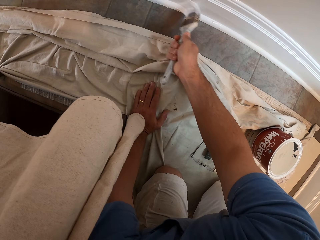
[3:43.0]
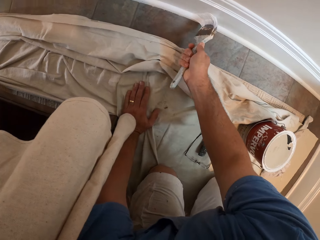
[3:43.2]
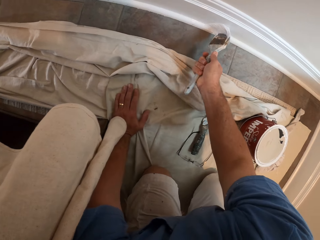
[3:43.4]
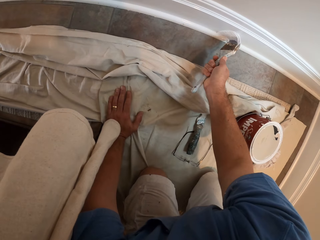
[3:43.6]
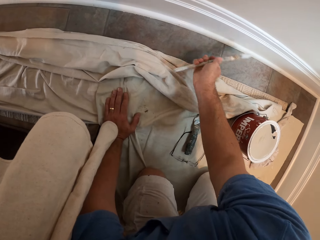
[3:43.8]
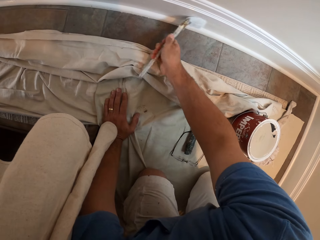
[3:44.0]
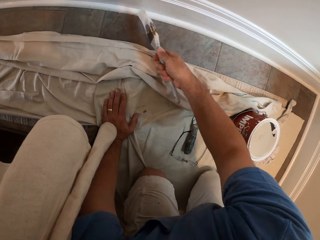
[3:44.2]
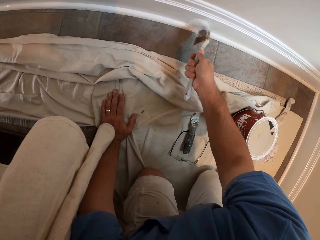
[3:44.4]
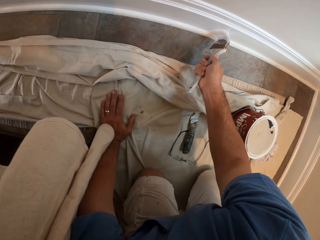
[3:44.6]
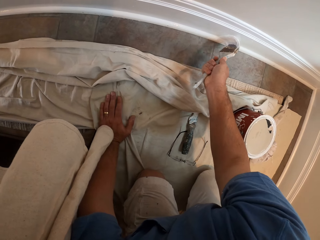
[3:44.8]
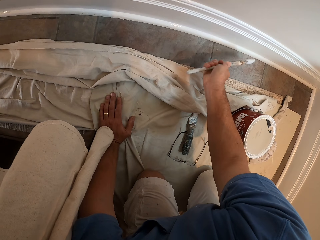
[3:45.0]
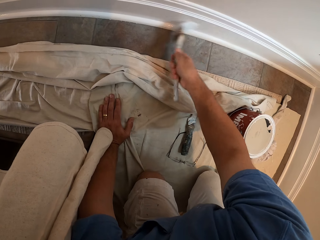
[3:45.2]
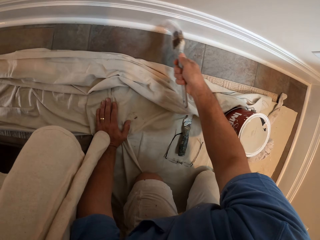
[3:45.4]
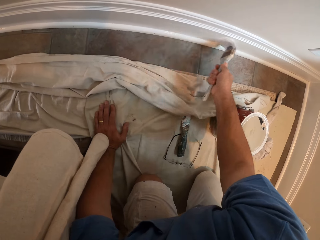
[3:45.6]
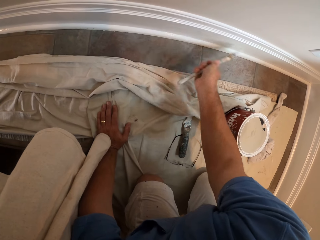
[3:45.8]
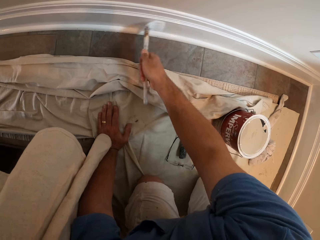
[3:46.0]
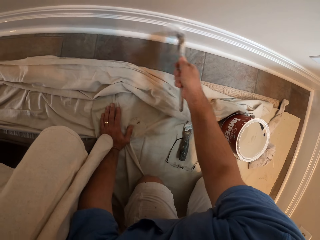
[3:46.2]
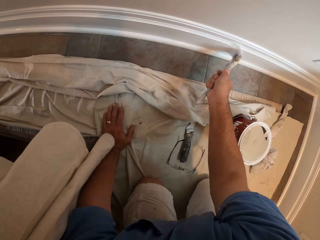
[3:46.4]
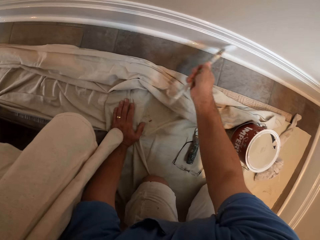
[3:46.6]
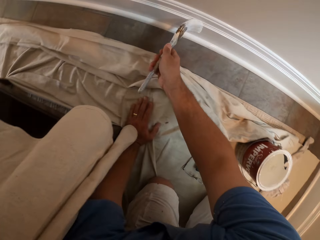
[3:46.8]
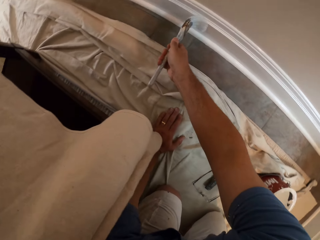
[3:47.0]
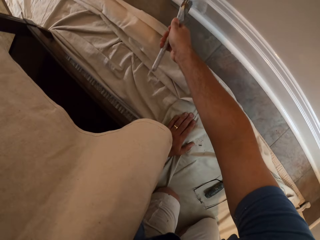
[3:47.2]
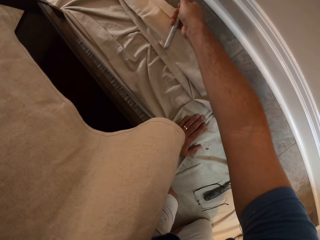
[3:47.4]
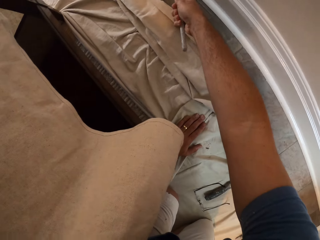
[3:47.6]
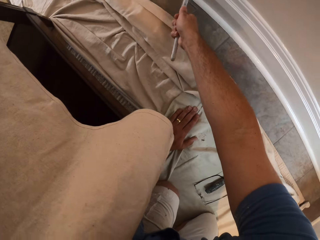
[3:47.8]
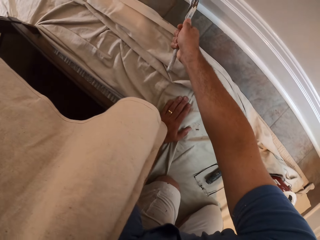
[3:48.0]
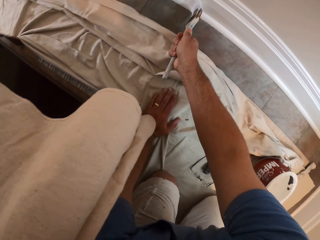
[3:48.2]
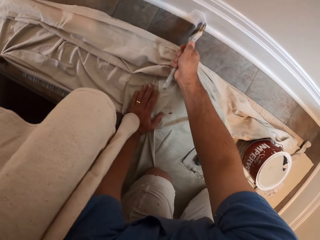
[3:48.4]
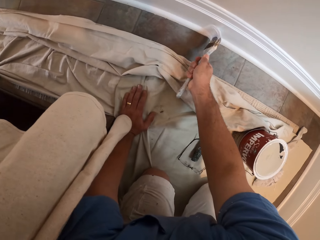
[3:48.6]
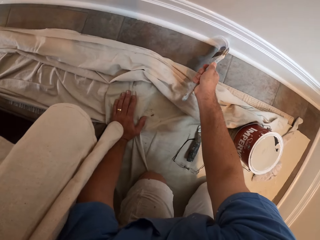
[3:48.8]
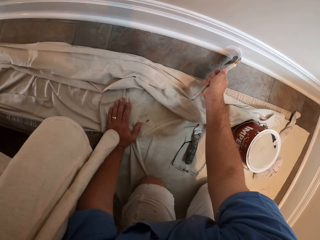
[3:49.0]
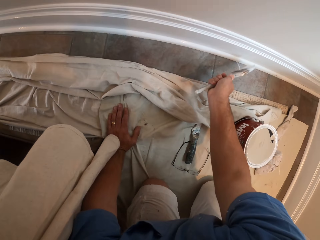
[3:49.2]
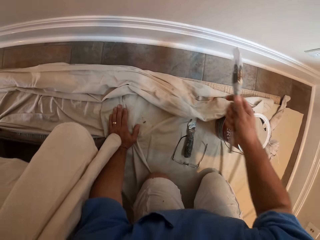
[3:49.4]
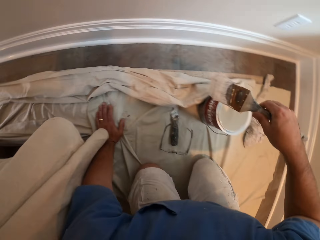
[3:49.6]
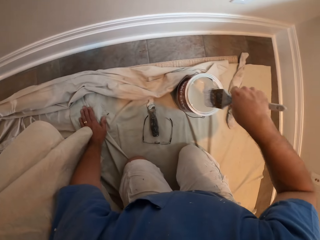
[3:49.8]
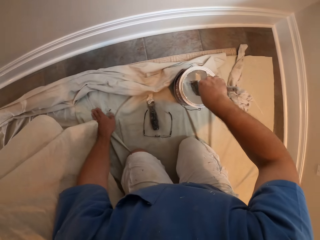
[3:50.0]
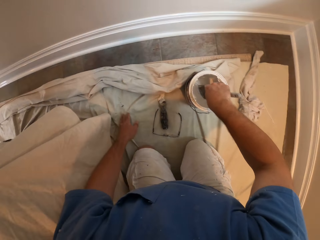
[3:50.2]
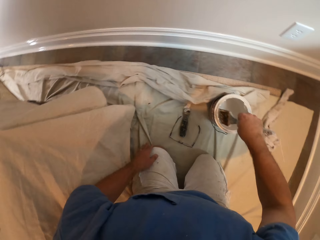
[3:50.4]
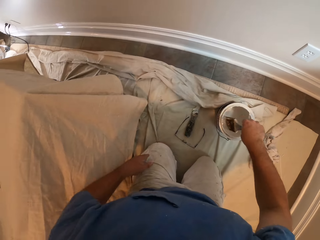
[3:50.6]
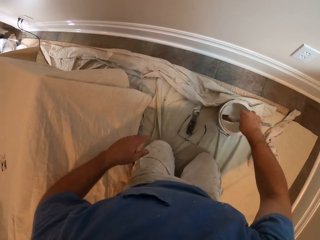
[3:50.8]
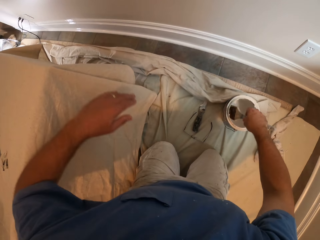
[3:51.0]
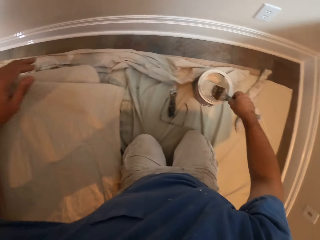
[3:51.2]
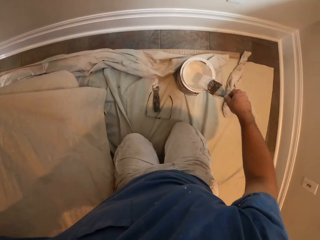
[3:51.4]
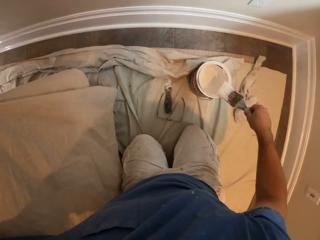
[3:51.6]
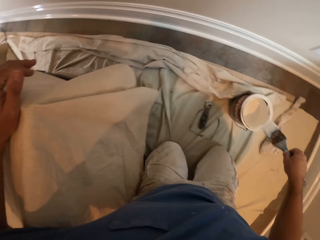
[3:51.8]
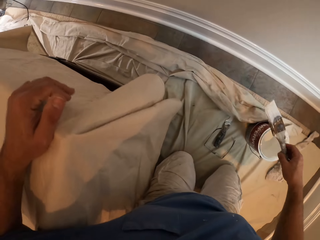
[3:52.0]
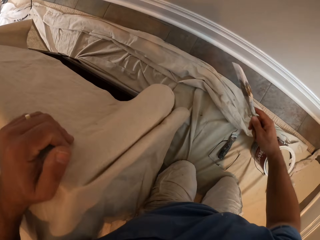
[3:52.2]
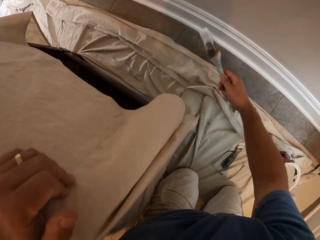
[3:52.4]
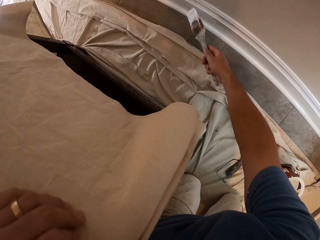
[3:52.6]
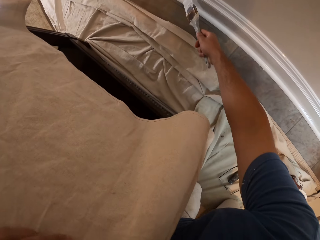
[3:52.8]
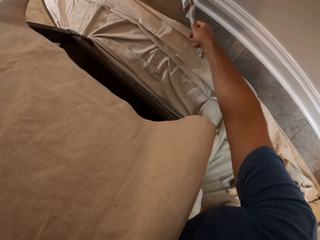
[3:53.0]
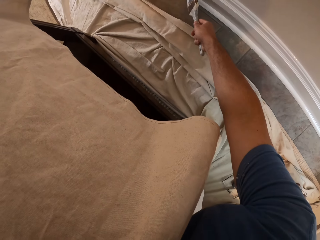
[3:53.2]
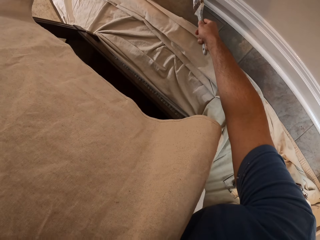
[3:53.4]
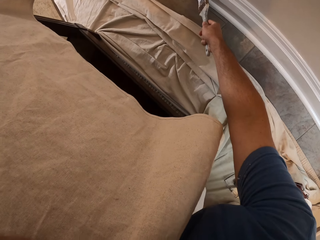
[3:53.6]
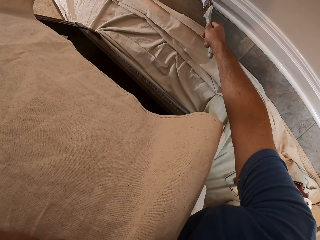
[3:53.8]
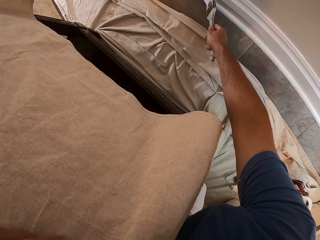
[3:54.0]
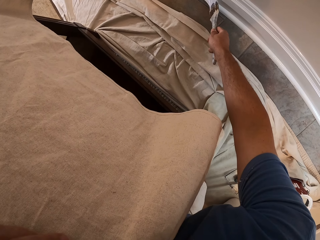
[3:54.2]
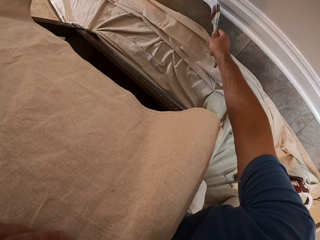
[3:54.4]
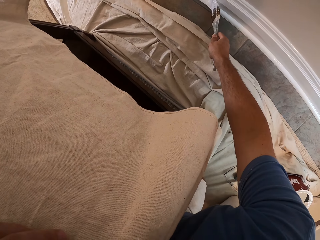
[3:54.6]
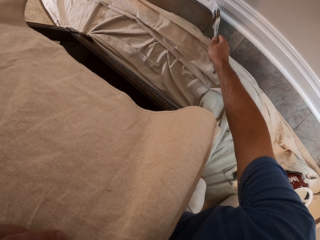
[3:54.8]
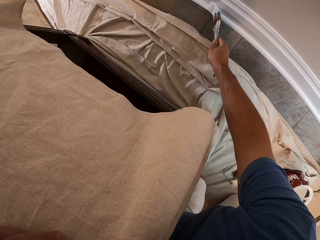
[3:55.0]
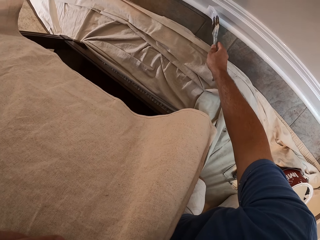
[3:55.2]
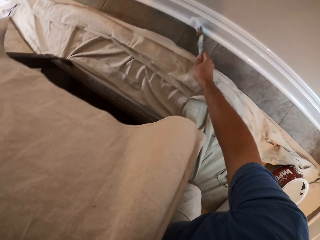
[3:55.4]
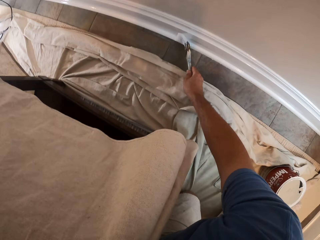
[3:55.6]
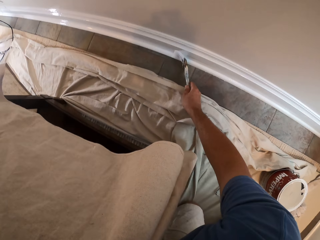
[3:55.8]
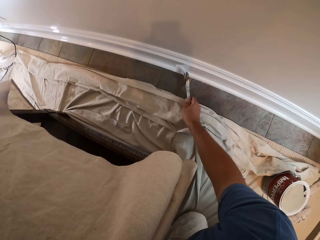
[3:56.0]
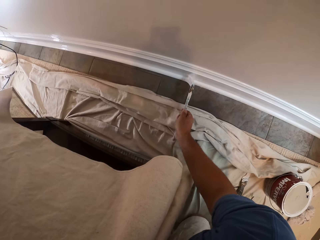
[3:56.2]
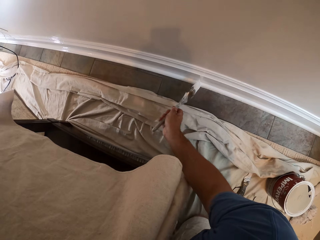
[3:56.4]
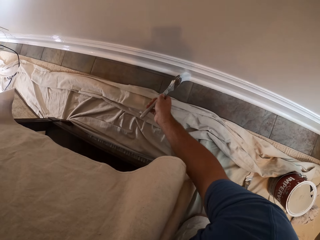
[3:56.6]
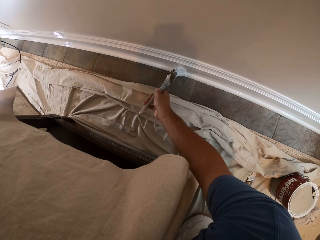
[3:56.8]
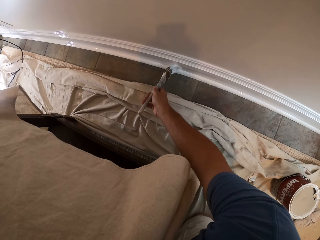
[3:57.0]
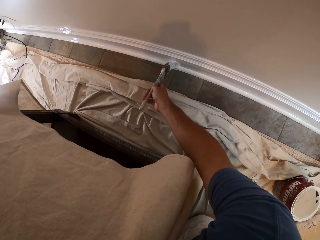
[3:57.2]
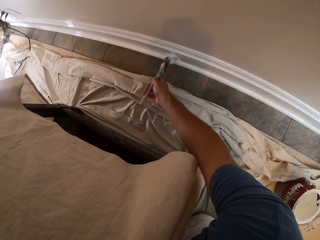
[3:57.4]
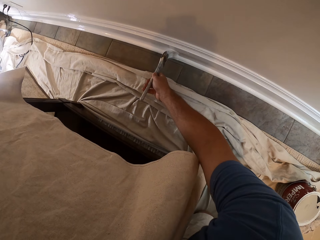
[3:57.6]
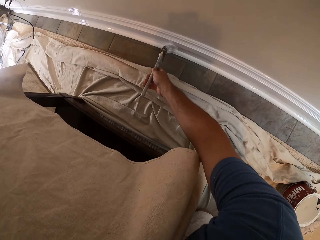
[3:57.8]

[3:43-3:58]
The camera wearer dips the painting brush into the tin containing the paint. They paint the wall or piece of wood with the paint brush.

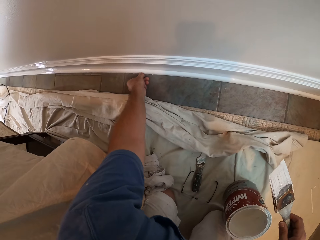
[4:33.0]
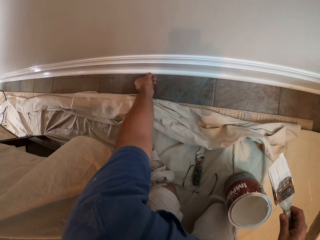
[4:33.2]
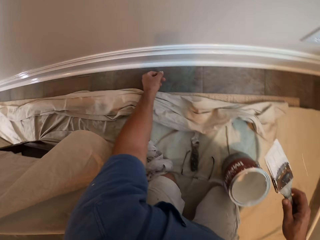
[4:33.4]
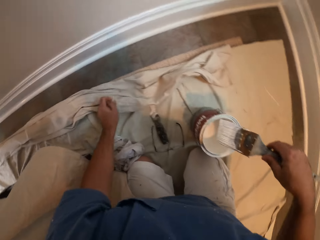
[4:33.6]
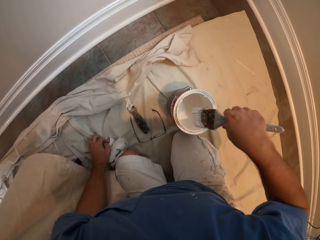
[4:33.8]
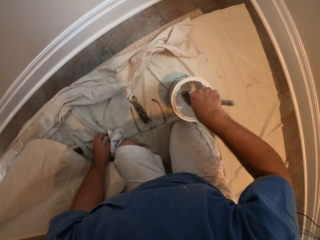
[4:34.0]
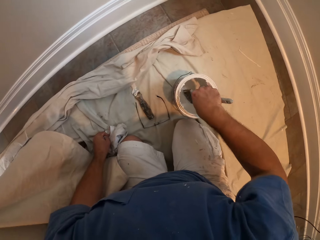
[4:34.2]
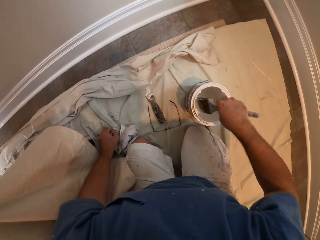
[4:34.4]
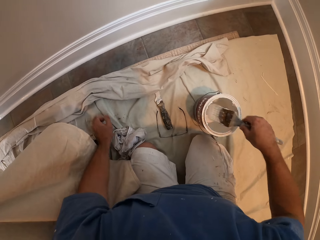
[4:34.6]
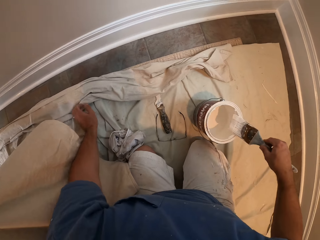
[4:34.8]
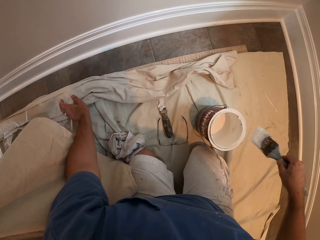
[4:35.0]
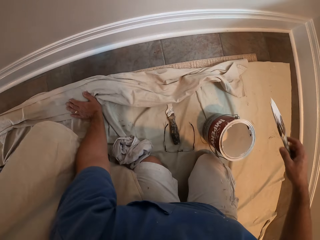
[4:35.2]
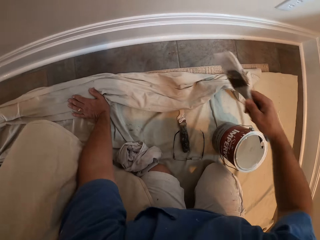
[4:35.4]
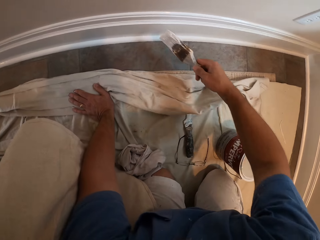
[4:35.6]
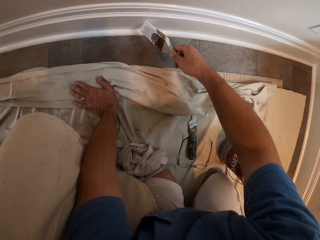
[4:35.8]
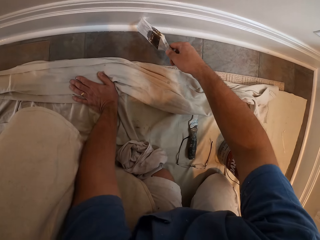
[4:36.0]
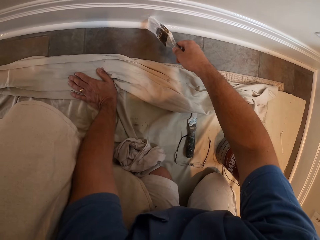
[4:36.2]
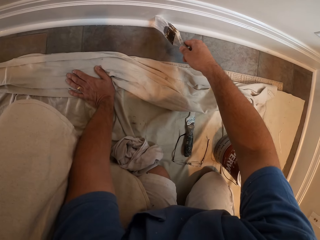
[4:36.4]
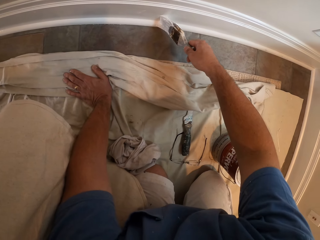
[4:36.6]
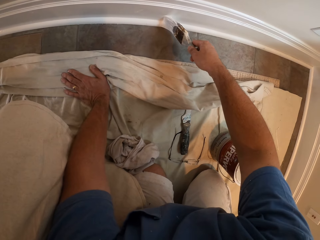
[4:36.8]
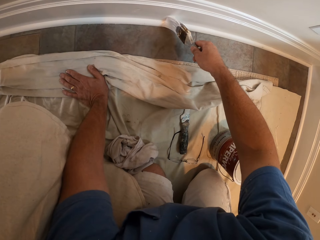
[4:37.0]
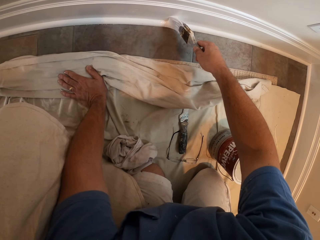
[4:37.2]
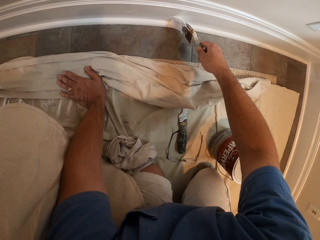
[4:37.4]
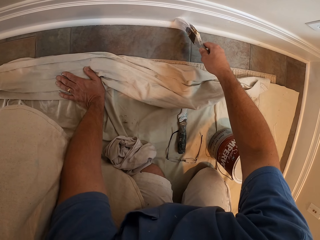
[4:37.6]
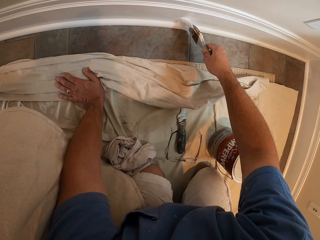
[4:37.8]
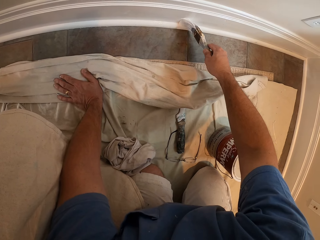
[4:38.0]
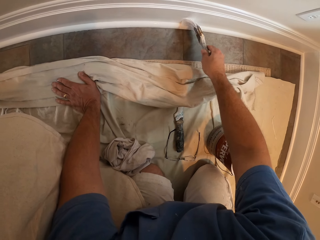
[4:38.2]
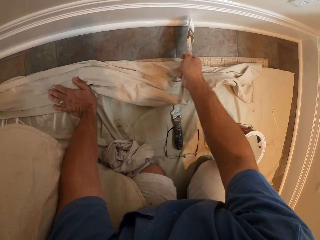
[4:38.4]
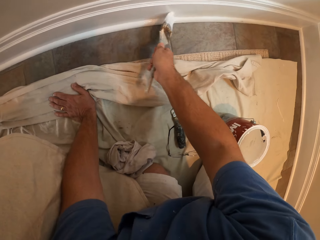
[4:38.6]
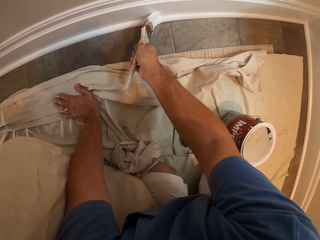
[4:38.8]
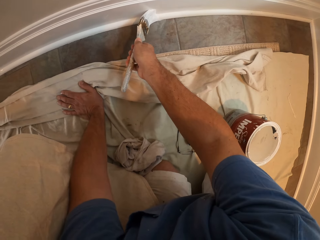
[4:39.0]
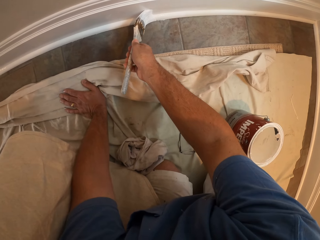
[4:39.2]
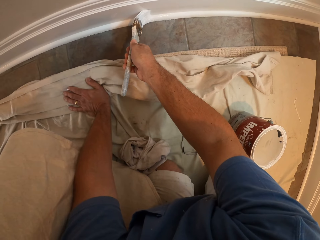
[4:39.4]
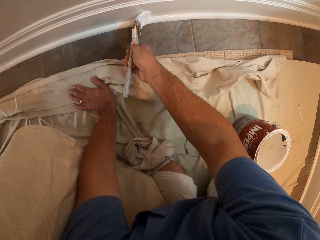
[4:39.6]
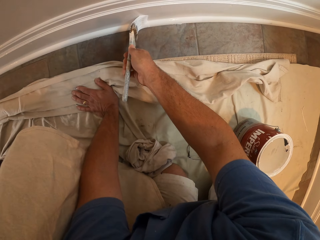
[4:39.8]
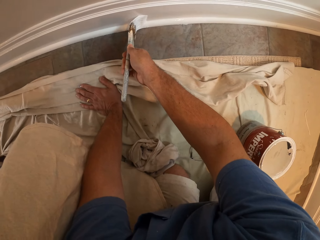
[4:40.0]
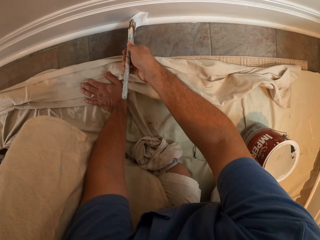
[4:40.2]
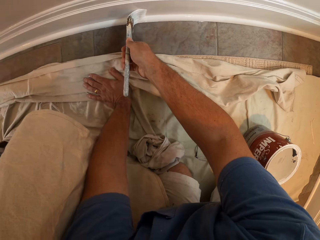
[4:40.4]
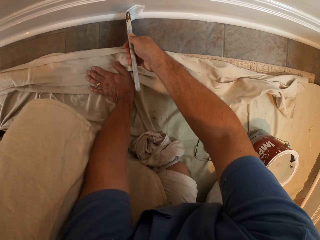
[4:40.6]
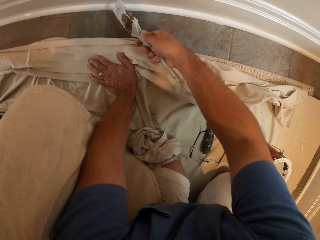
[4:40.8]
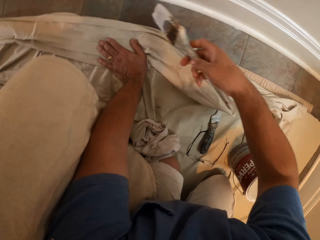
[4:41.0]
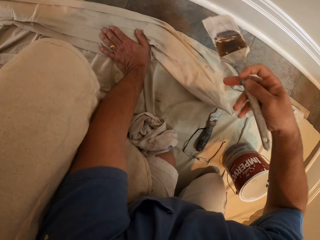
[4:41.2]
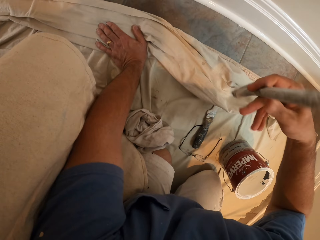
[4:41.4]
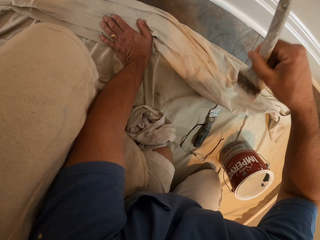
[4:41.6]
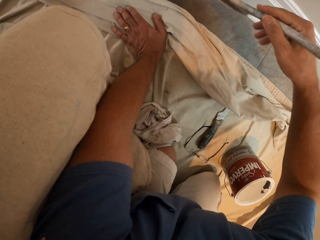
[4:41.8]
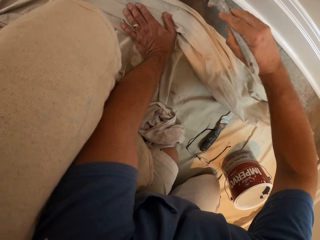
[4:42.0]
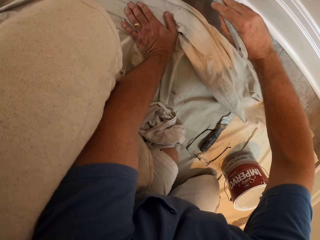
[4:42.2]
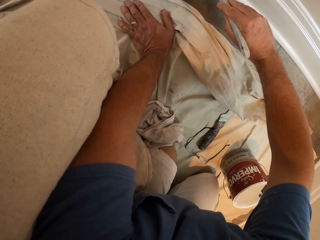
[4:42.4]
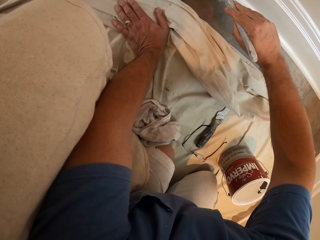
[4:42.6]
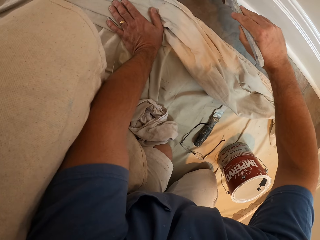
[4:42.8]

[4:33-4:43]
The camera wearer cleans the wall with his hands. He rubs the piece of wood with his fingers. He dips the painting brush into the tin containing the paint. He paints the wall with the paint brush.
